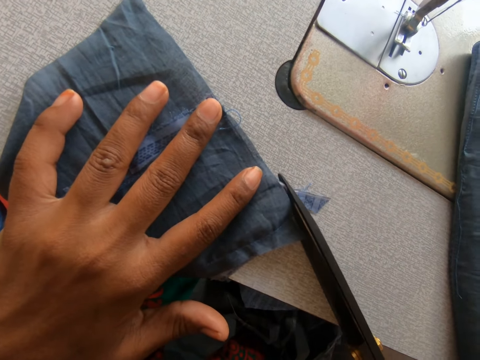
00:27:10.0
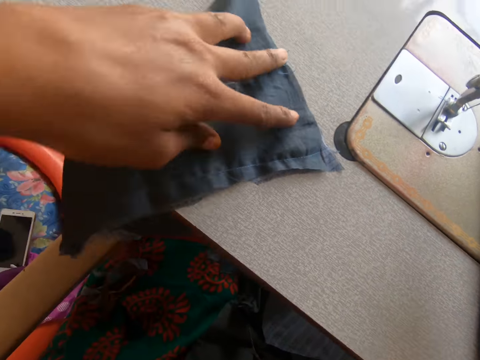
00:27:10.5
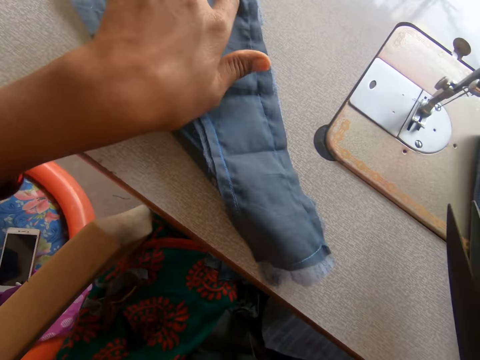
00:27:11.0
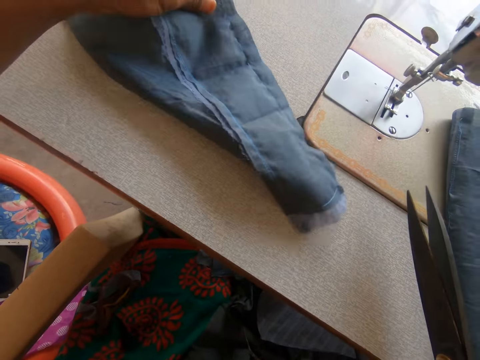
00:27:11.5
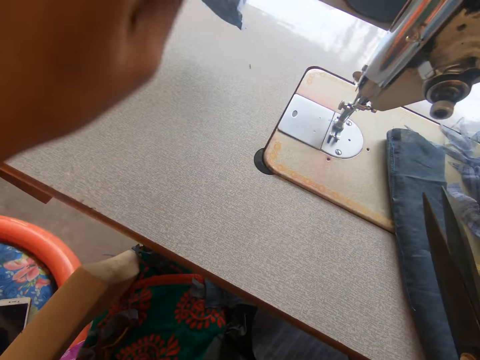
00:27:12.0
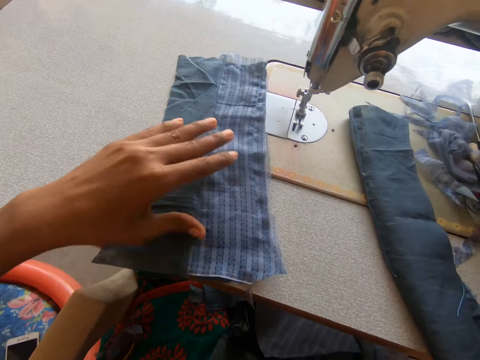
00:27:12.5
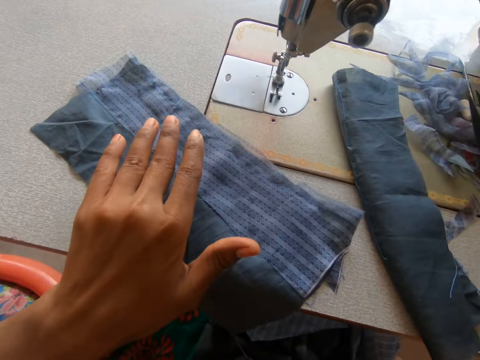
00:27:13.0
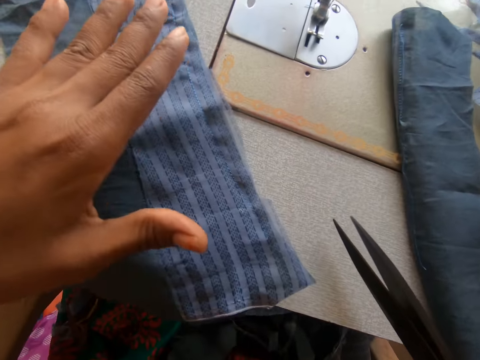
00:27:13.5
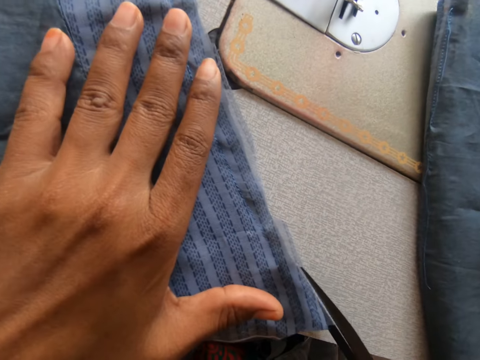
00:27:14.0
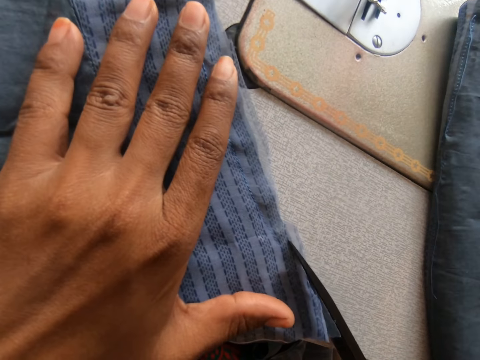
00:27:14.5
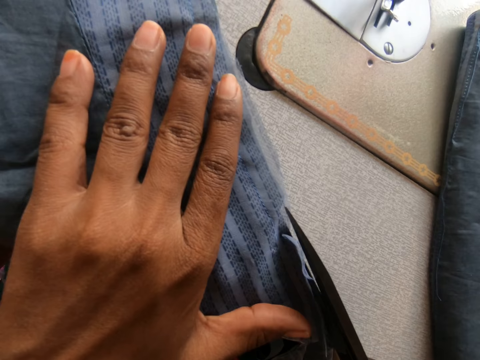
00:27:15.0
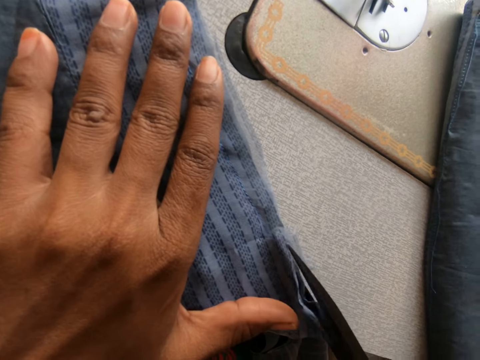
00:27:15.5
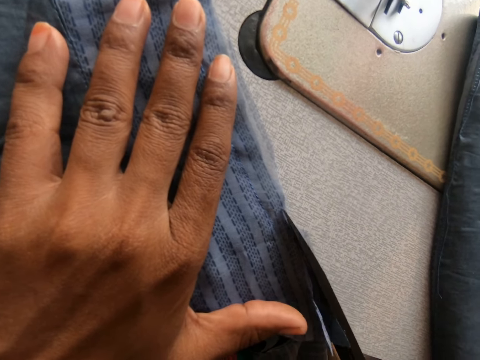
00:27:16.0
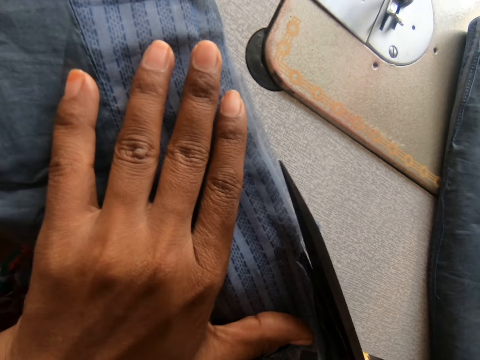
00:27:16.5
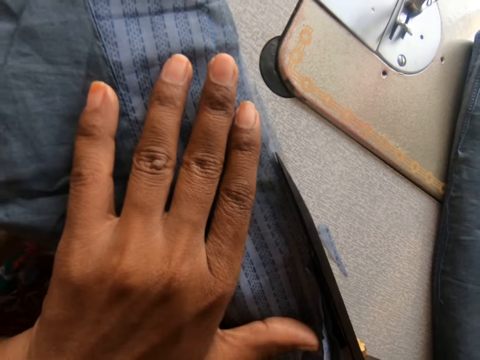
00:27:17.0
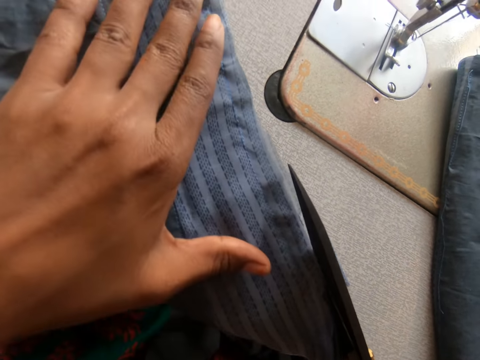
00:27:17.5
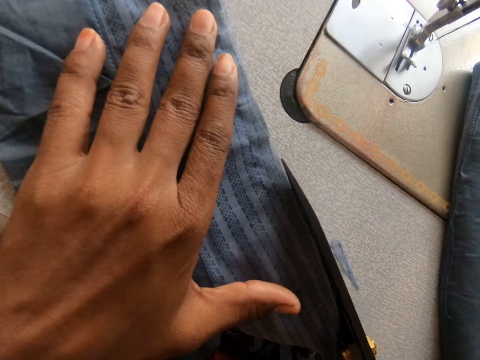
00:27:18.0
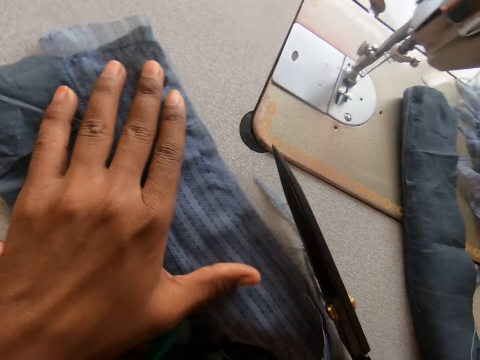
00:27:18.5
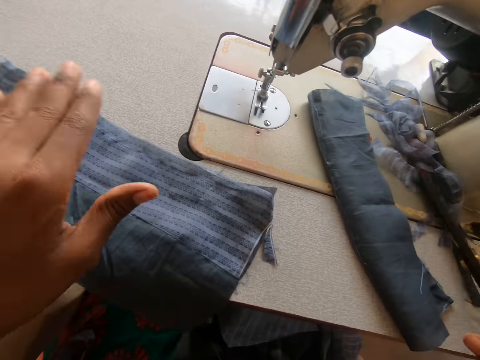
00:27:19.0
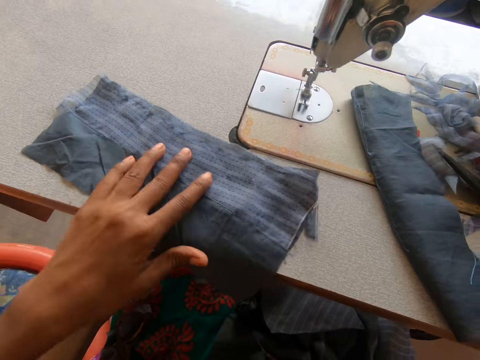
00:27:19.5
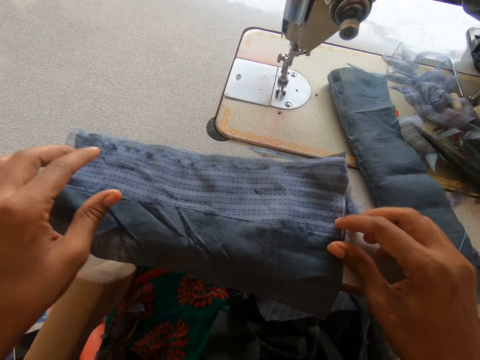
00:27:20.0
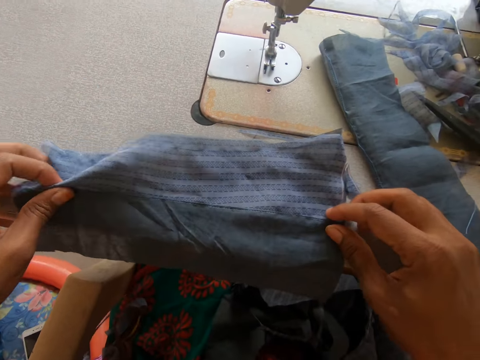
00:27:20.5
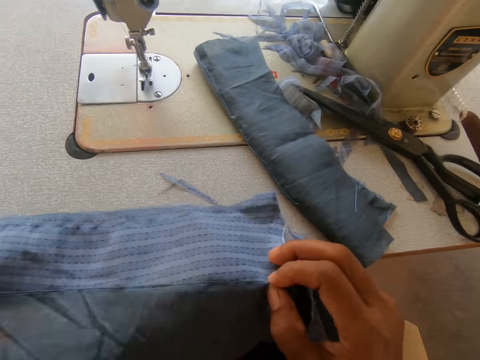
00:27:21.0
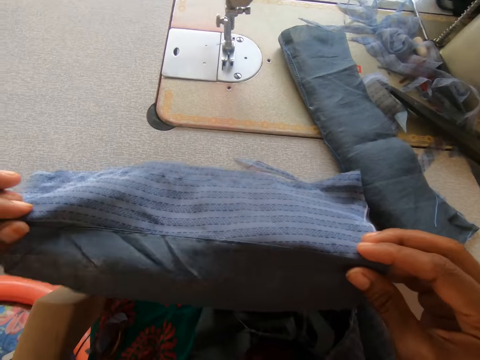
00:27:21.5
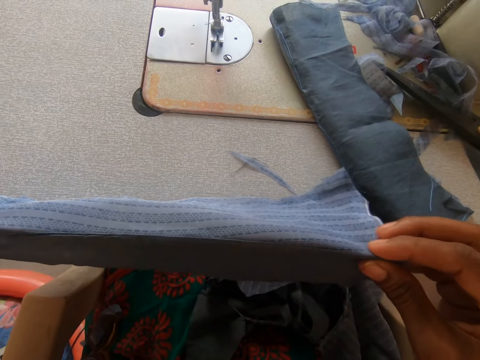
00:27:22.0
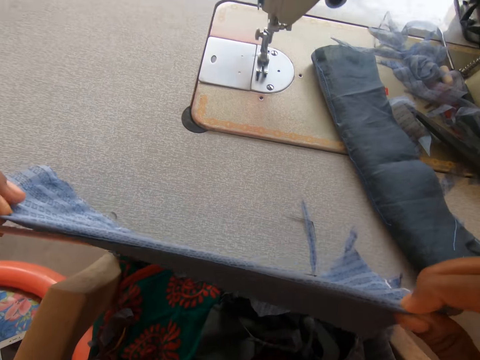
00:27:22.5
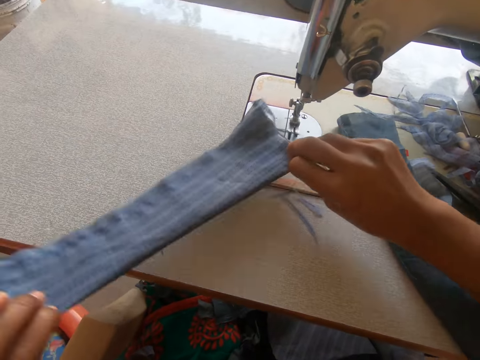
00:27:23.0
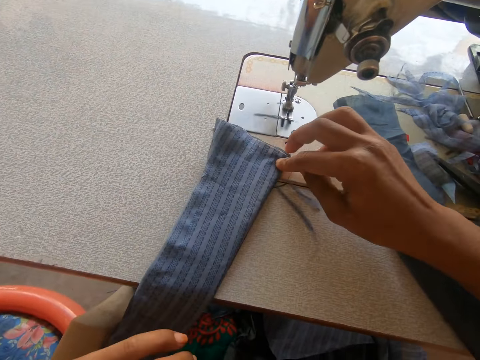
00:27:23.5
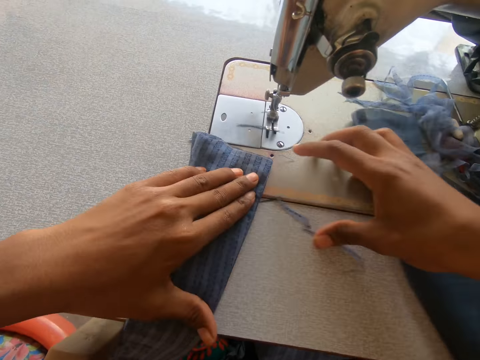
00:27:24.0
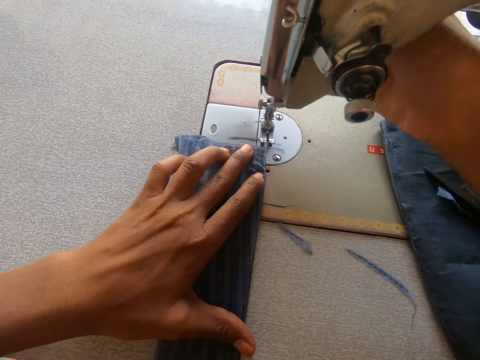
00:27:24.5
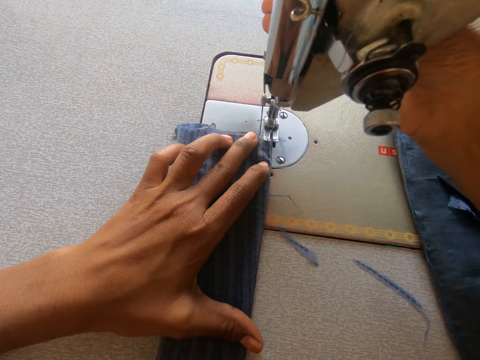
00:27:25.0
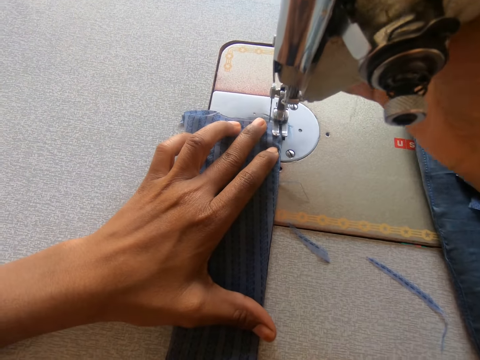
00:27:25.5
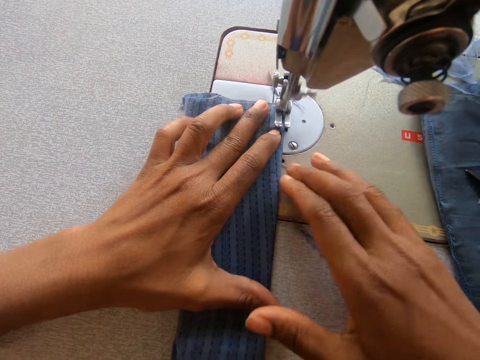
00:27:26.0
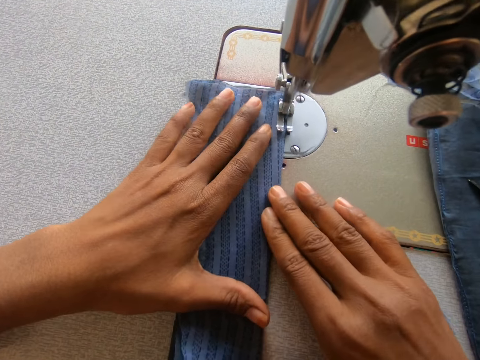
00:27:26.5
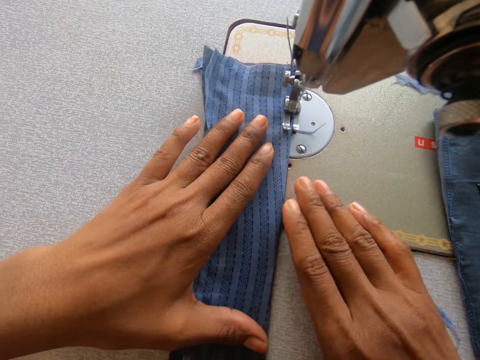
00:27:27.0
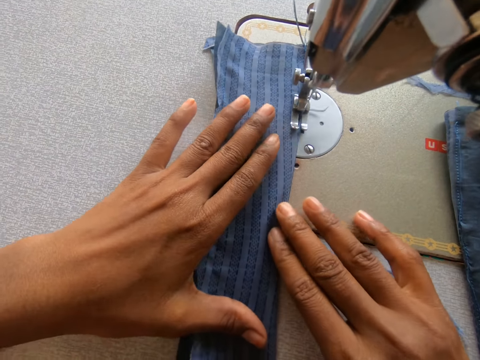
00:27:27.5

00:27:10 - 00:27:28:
The camera wearer slides a garment on the sewing machine. She flips the garment on the sewing machine. She cuts off another part of the cloth with the scissors. She drops the pair of scissors on the sewing machine with her right hand. She folds the cloth with both hands. She places the garment on the sewing machine. She lowers the presser foot. She sews the cloth with the sewing machine.

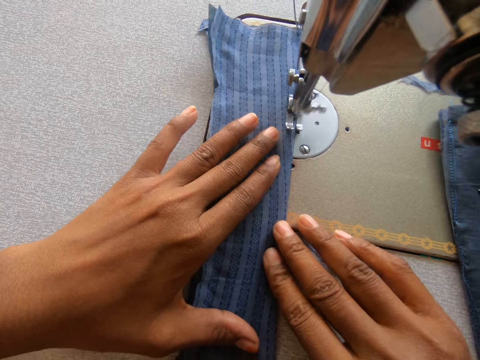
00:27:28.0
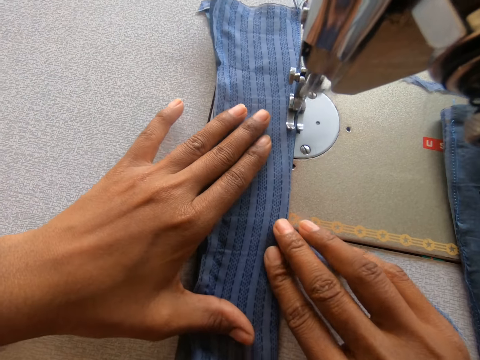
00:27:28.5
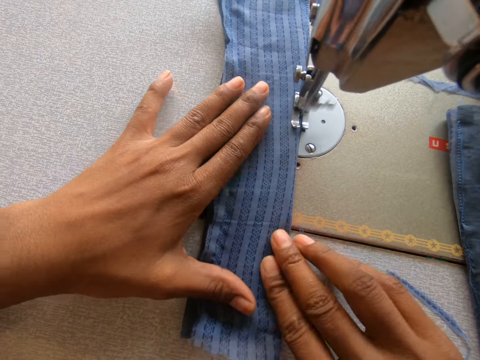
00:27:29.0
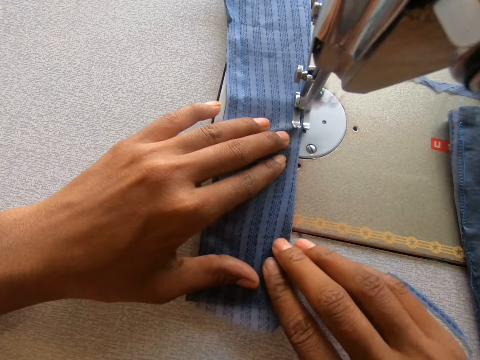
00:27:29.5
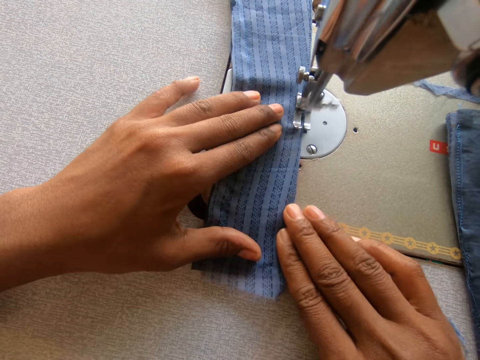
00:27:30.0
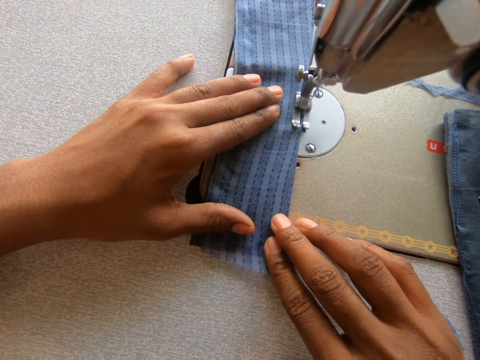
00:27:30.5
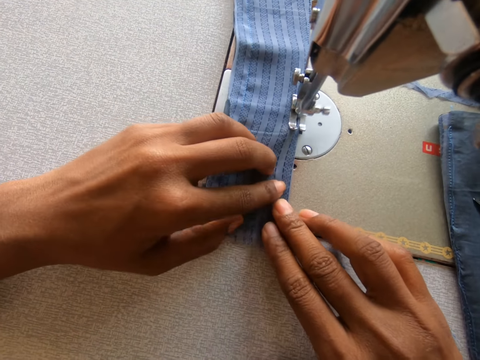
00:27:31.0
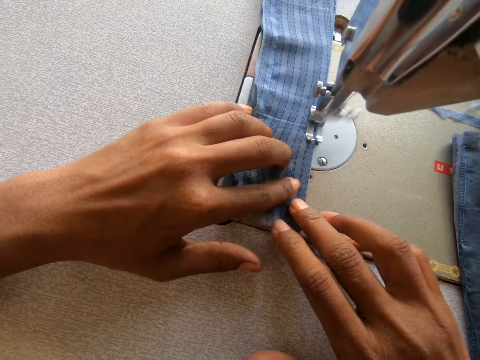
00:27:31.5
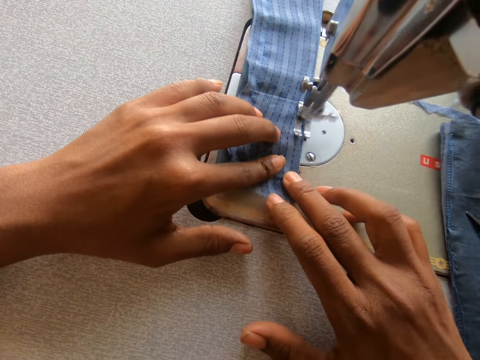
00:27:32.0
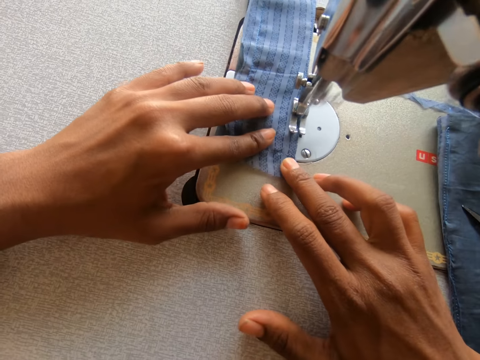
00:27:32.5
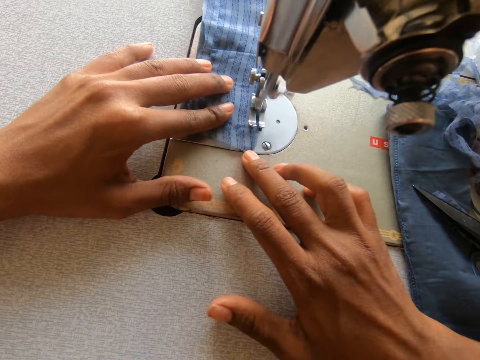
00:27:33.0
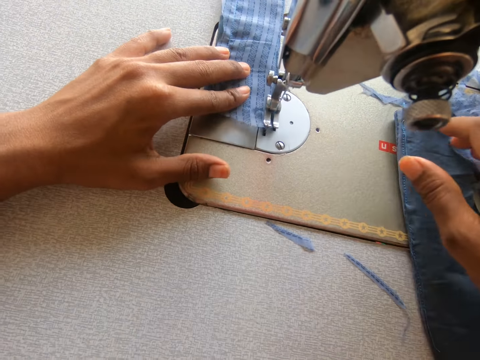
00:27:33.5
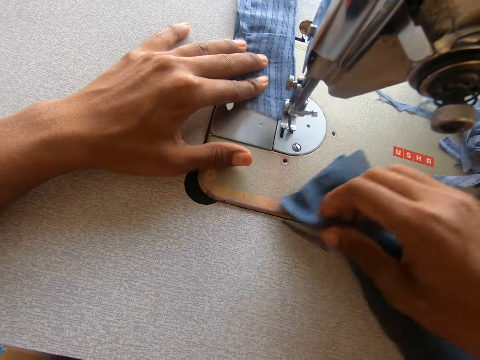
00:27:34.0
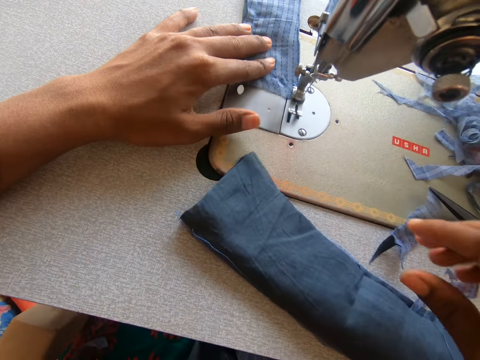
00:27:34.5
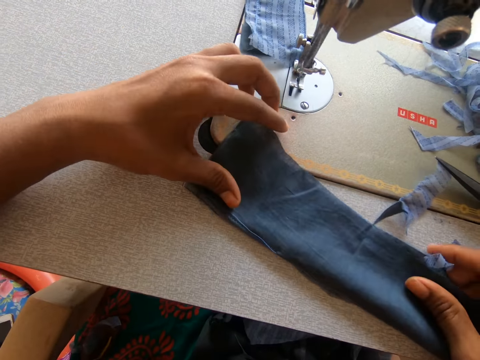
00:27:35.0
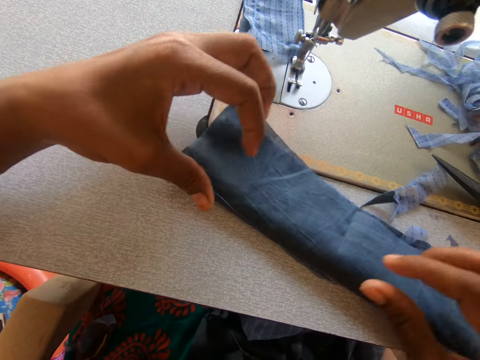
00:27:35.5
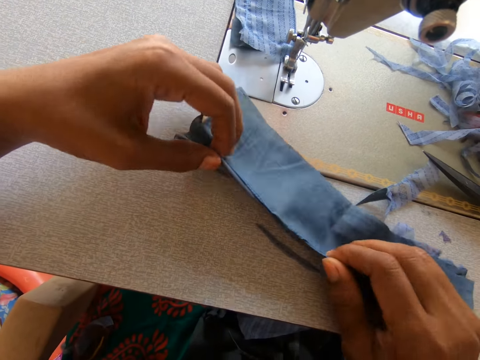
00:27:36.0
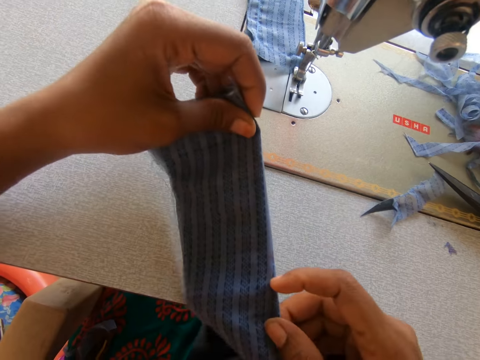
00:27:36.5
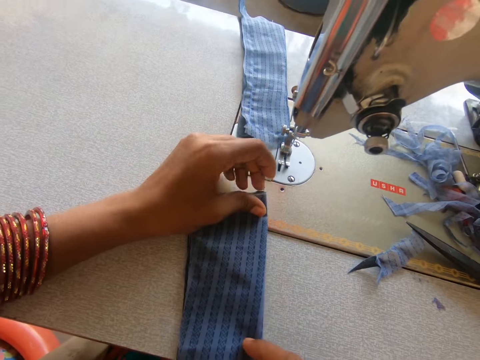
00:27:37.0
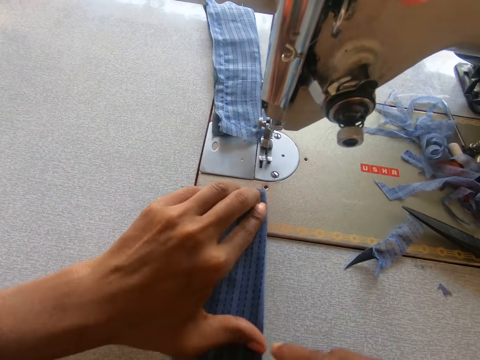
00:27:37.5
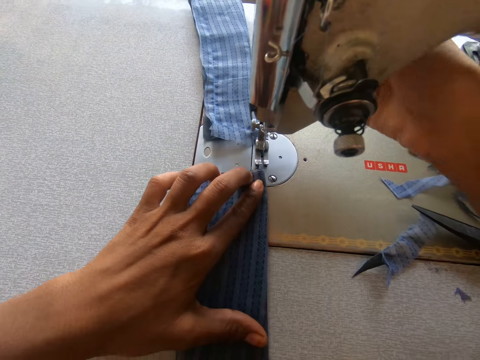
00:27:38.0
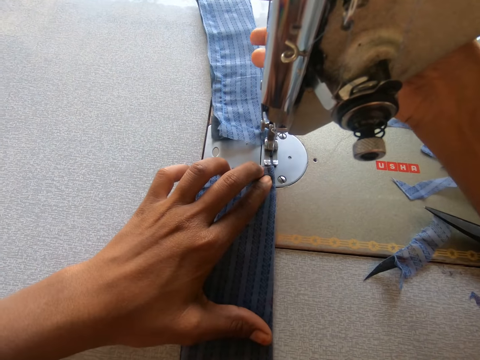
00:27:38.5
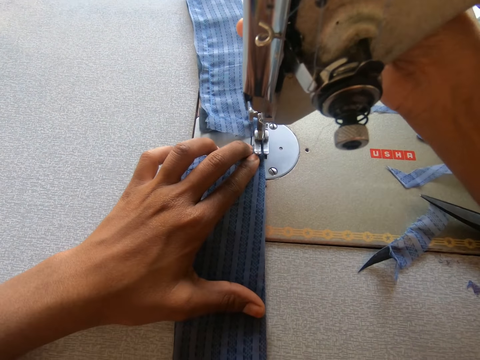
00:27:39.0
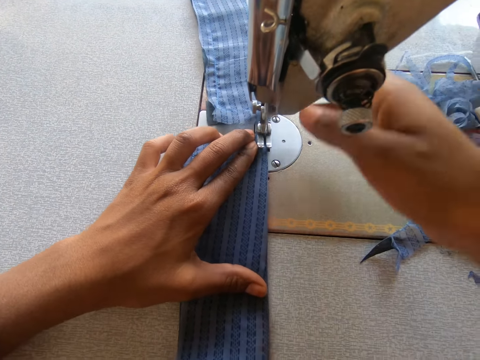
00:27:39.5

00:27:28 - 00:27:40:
The camera wearer drags another cloth or garment on the sewing machine with her right hand. She flips the garment on the sewing machine. She lowers the presser foot. She sews the cloth with the sewing machine.
